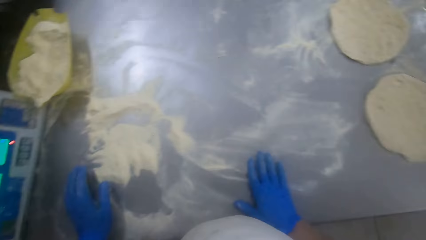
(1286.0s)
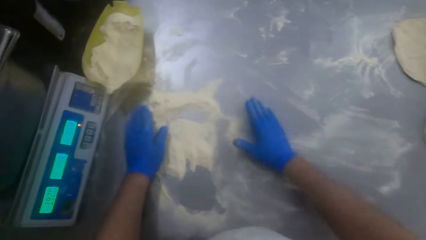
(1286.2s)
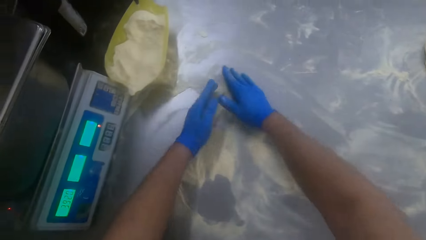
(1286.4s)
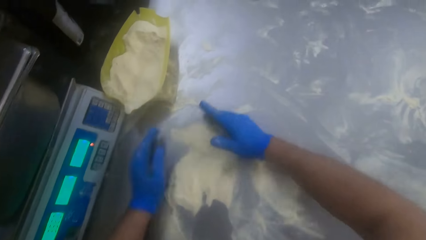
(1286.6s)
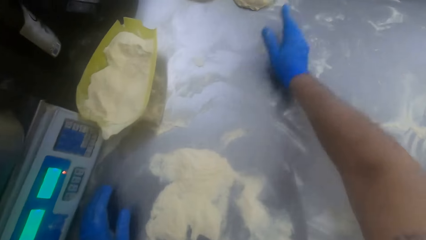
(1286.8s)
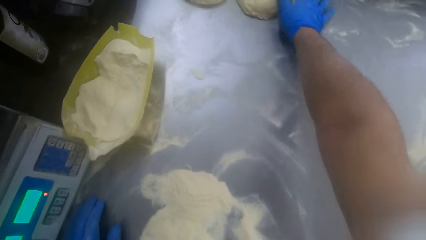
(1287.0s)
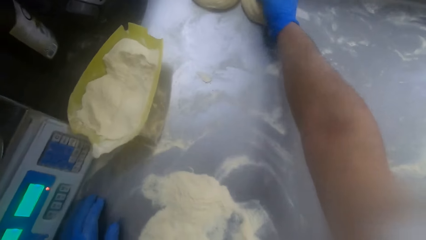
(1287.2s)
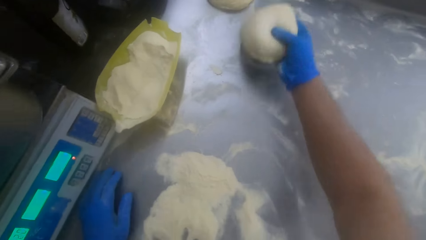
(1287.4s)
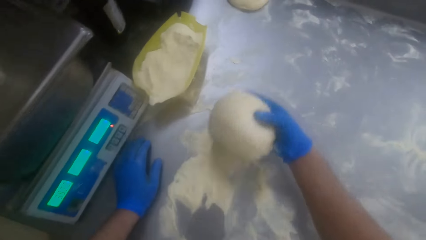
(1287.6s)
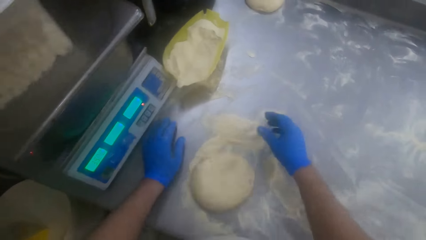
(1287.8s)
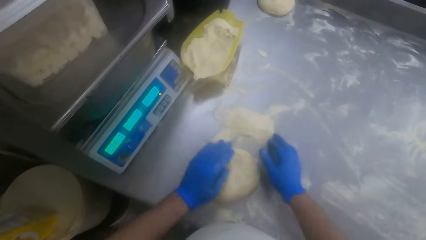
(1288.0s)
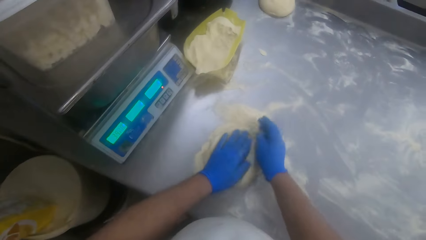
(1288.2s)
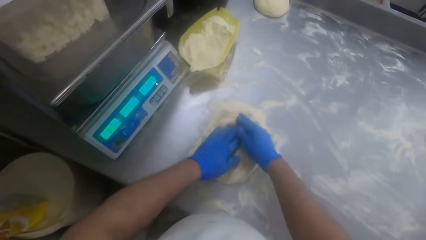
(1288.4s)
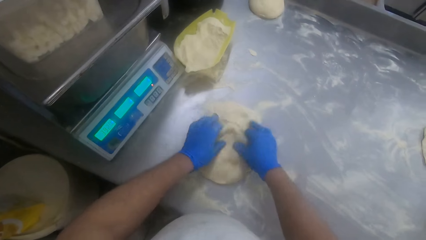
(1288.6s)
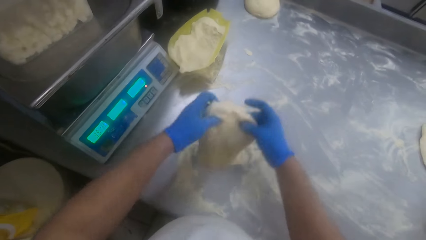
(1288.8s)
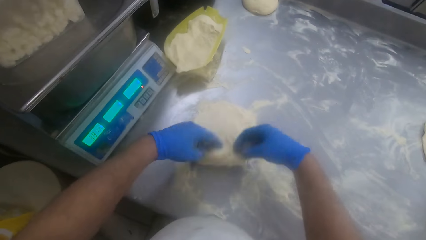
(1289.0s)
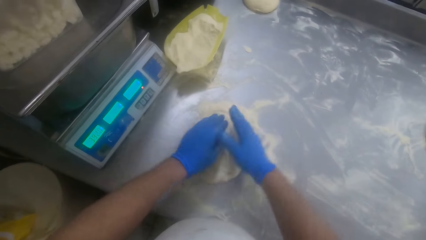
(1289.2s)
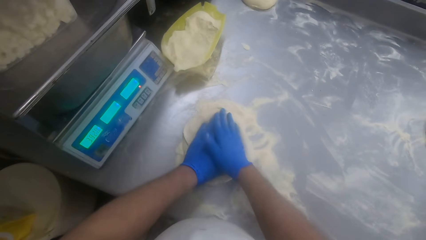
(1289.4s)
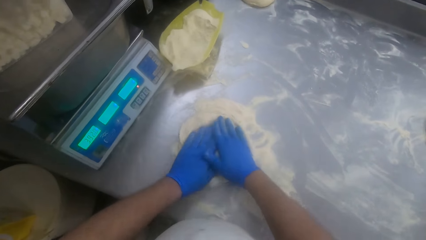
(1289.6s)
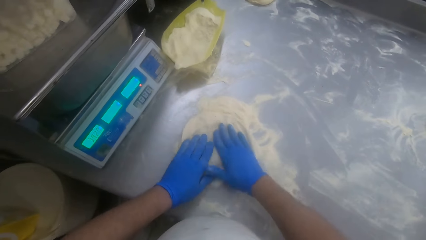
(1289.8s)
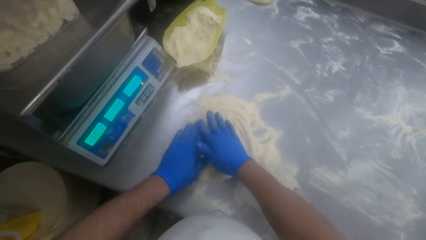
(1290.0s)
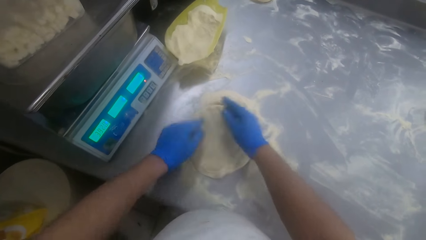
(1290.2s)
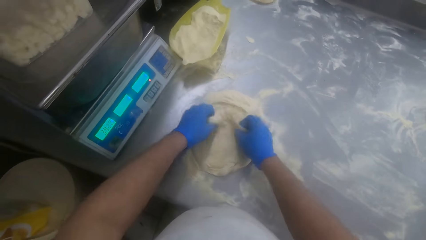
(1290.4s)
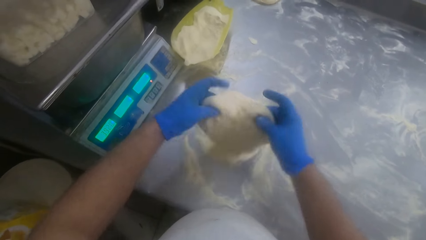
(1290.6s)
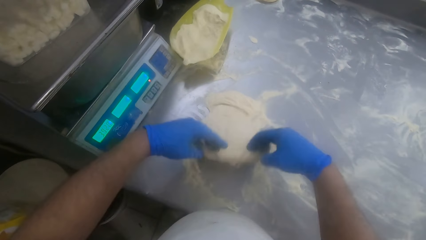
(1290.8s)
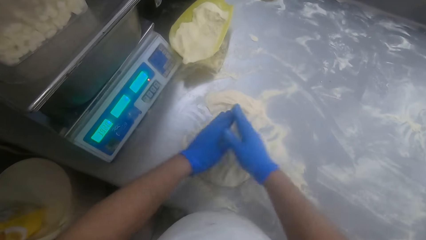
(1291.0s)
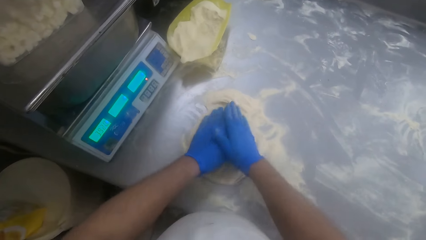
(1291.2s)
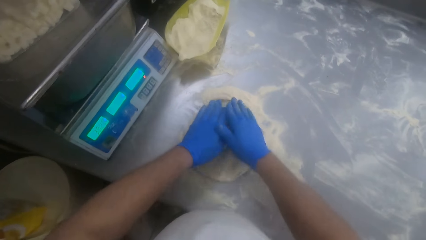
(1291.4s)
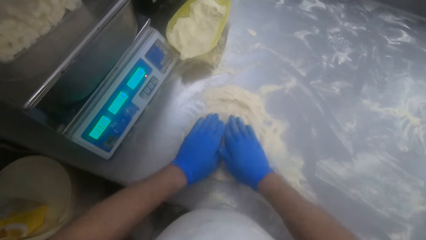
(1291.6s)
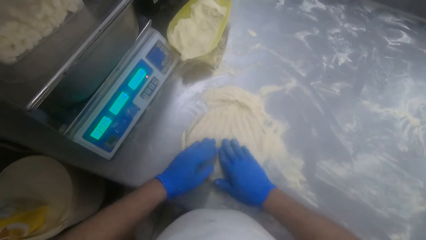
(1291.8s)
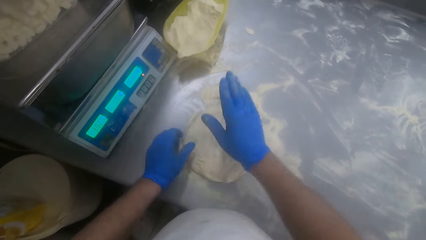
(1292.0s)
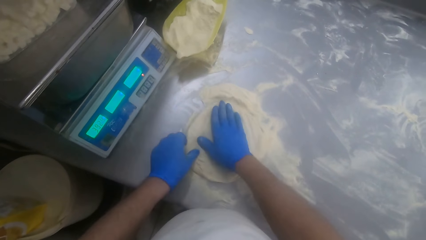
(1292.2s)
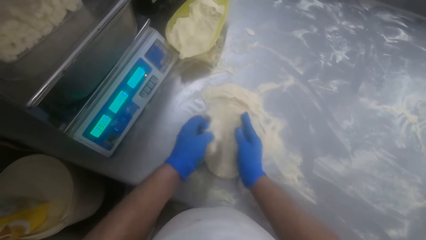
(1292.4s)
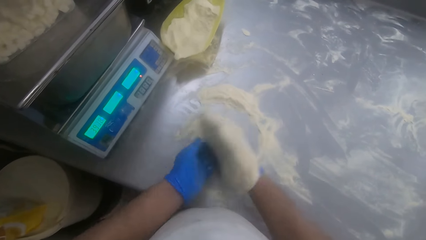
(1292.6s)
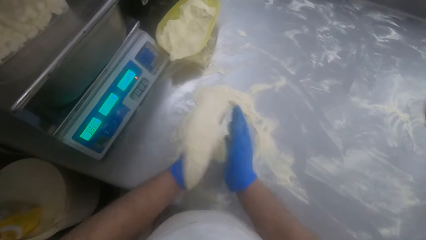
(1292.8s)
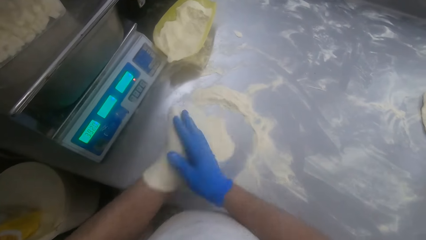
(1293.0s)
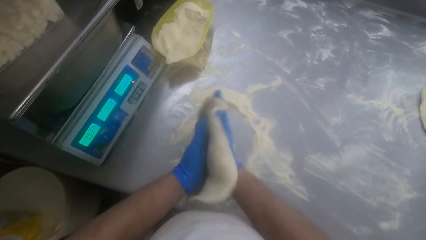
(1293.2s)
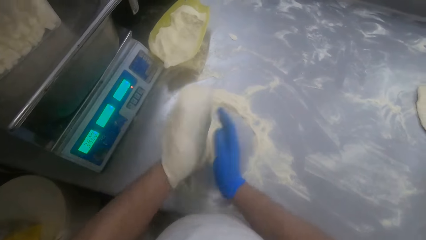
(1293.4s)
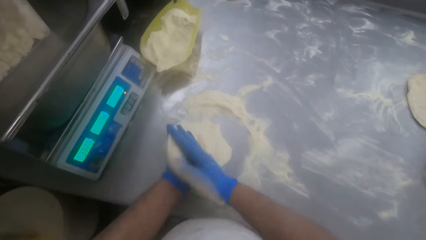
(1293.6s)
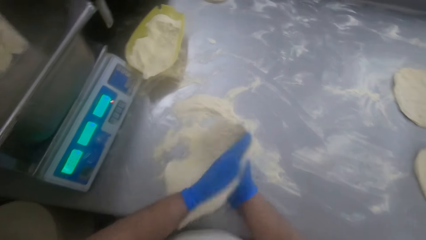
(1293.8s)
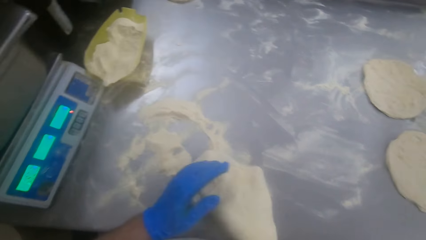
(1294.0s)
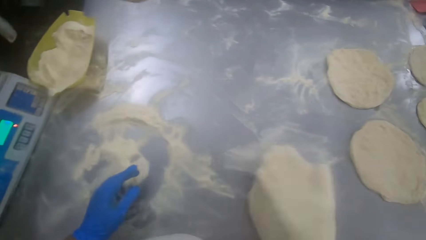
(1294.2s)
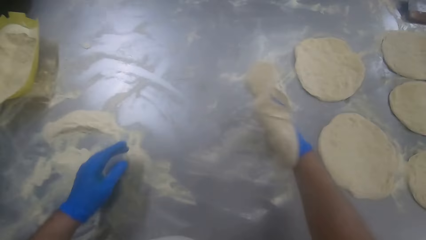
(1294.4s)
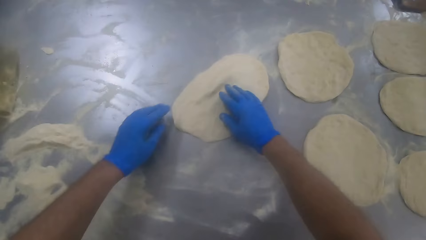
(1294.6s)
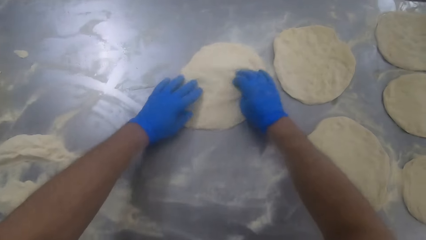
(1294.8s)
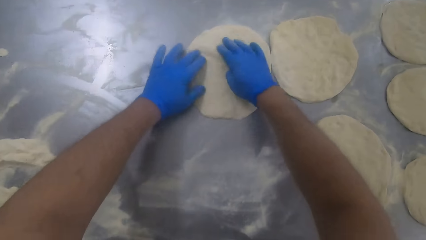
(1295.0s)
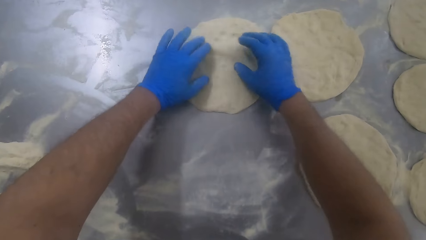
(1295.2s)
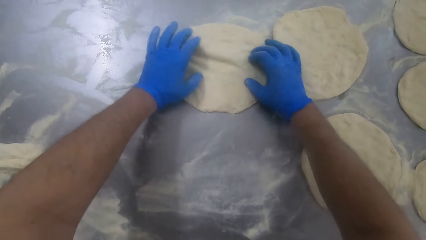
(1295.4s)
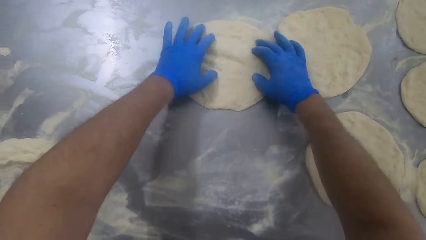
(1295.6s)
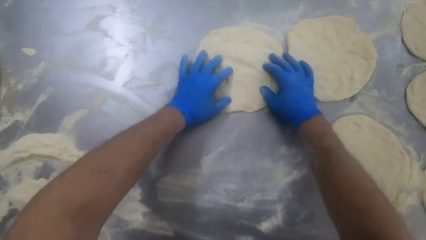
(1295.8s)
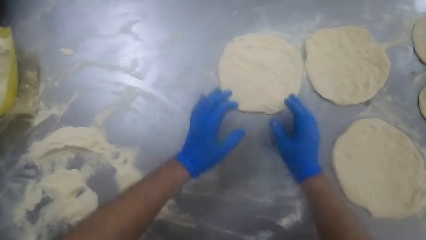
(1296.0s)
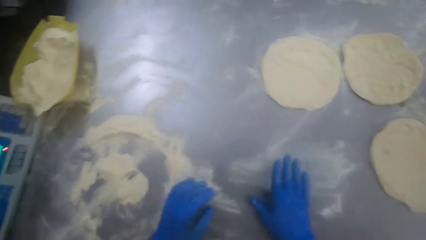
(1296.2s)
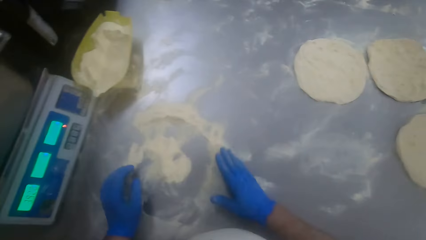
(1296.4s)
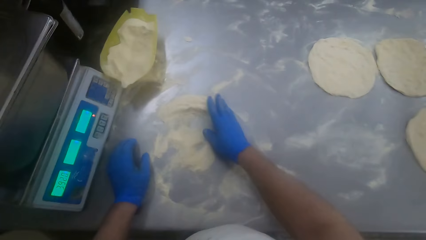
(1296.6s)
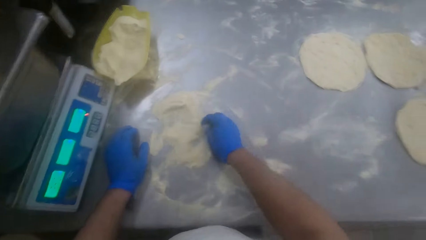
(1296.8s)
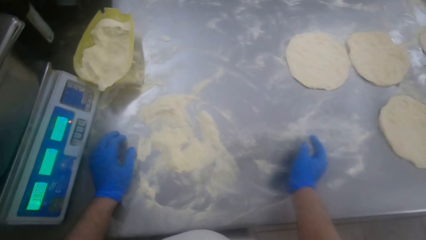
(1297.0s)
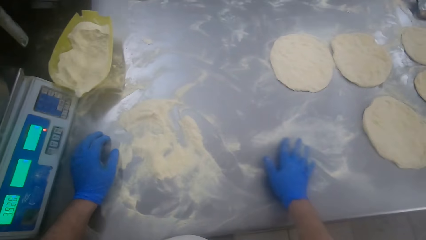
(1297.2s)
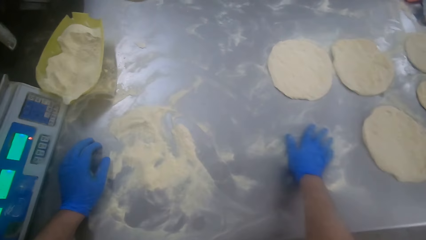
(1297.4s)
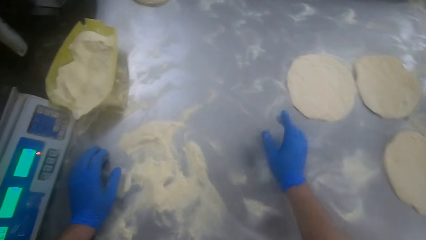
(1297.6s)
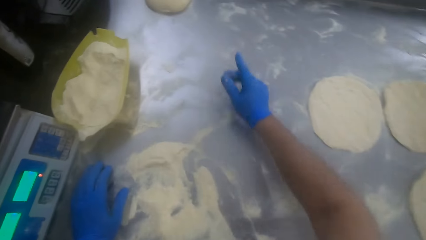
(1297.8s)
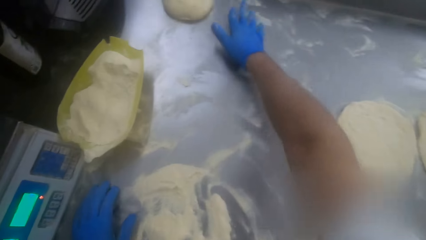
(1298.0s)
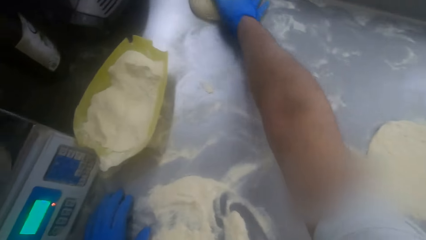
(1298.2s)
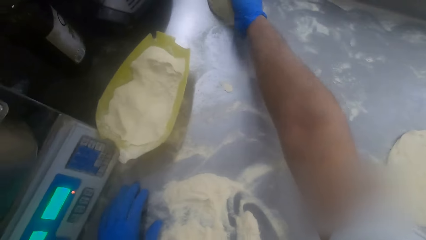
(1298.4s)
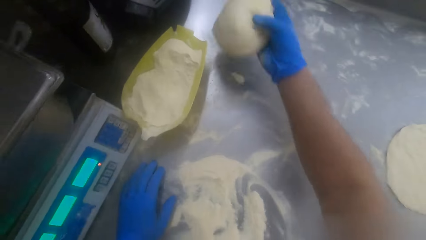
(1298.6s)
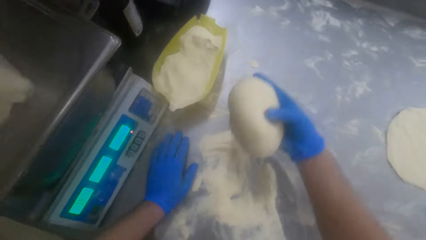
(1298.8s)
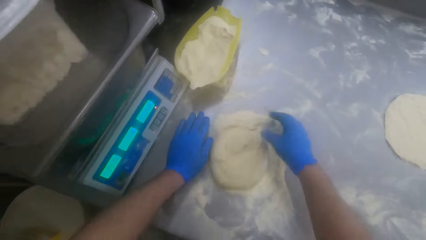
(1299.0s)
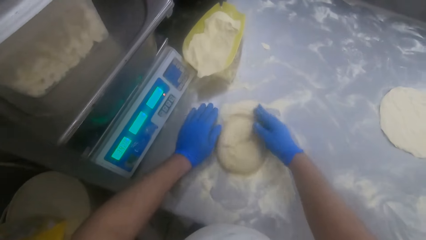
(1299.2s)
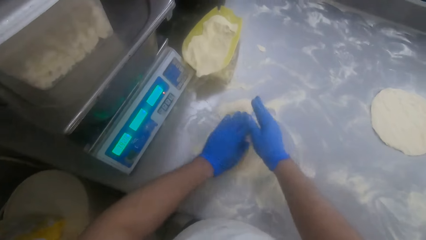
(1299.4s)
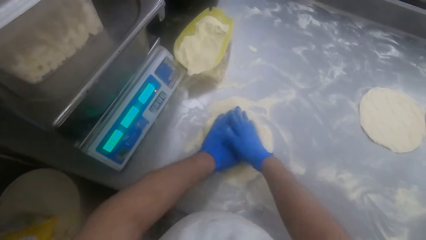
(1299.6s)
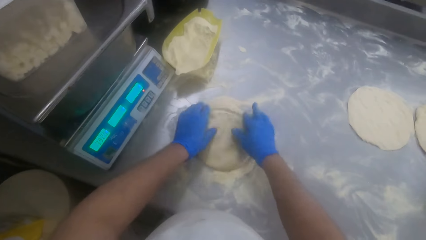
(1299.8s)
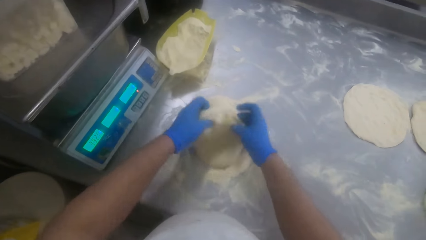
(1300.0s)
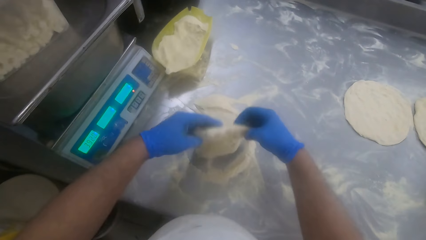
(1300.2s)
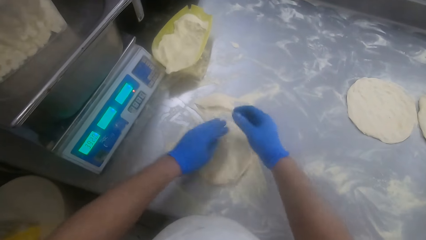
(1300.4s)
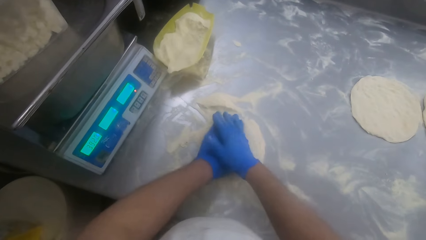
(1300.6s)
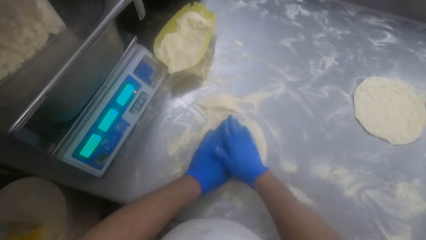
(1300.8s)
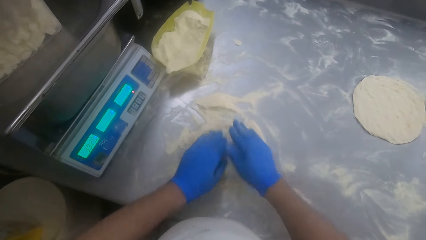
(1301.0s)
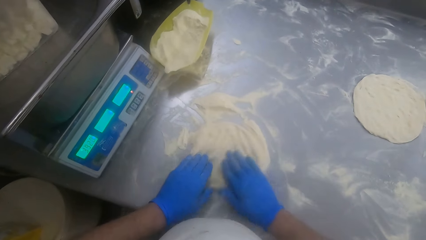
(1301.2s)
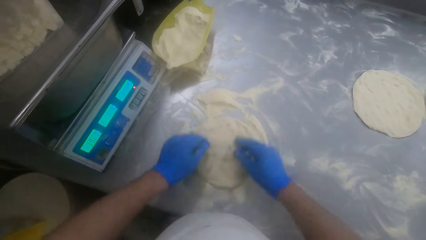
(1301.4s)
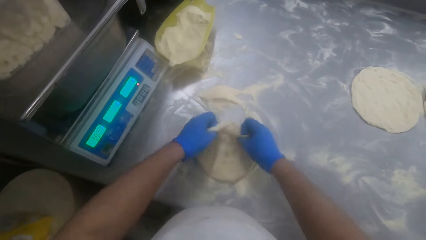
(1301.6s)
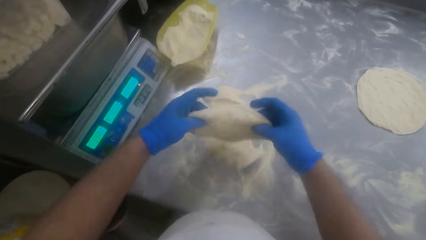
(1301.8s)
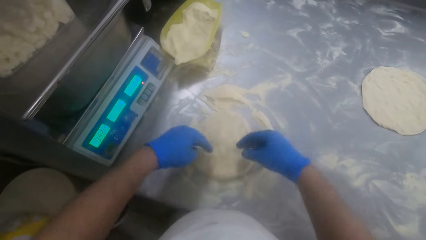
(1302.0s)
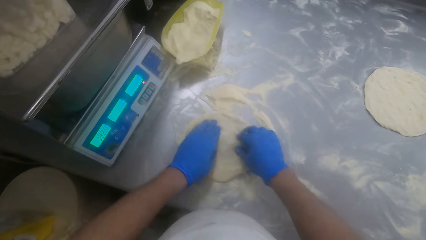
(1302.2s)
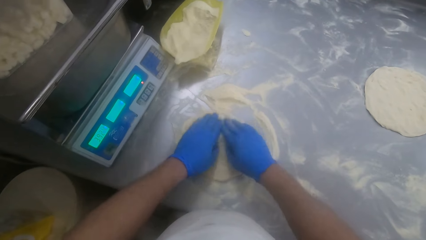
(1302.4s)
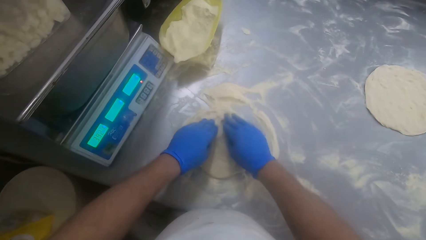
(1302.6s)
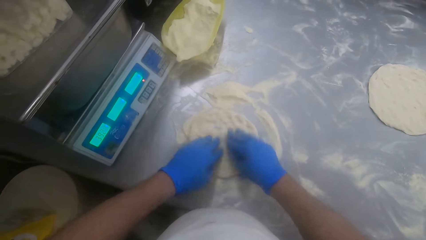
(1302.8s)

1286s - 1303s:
The camera wearer moves to the left side of the kneading table. He sweeps flour on the kneading table with both hands. He picks the dough on the kneading table with his right hand. He puts the dough on the flour. He kneads the dough on the kneading table. He turns the dough in the flour. He does so again. He picks up the dough on the table. He kneads the dough in his hands. He rubs the dough. He moves to the right side of the table. He spreads the dough on the kneading table. He puts down the dough. He moves to the left side of the kneading table. He sweeps flour on the kneading table with both hands. He spreads the flour on the table. He picks up the dough on the kneading table with his right hand. He puts the dough on the flour. He kneads the dough on the kneading table.
